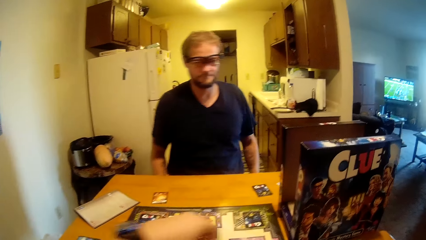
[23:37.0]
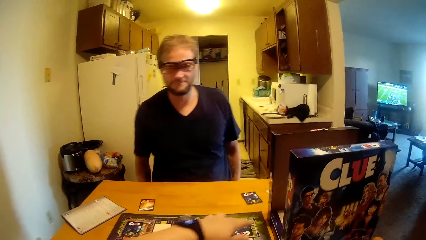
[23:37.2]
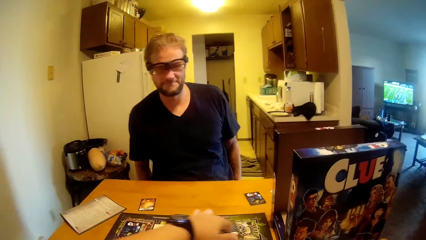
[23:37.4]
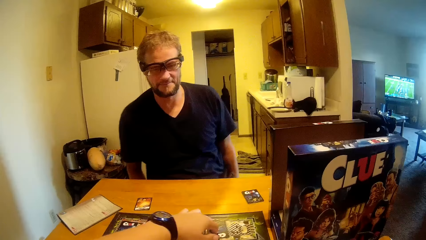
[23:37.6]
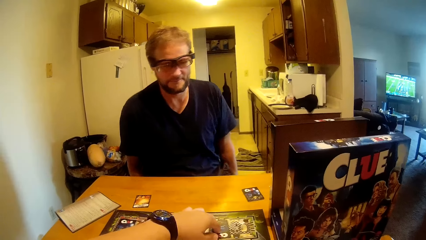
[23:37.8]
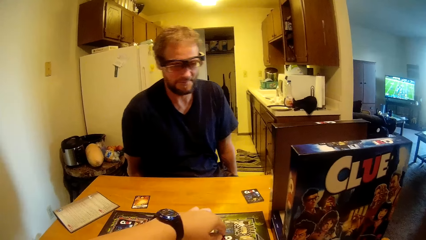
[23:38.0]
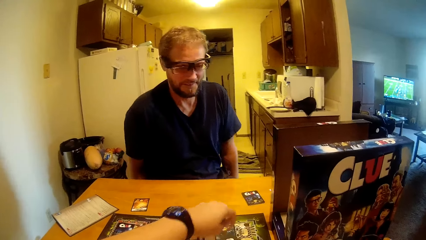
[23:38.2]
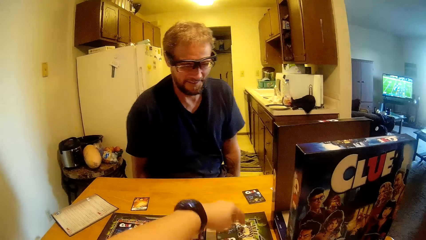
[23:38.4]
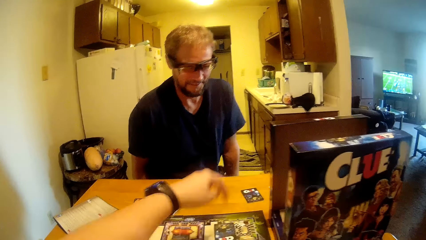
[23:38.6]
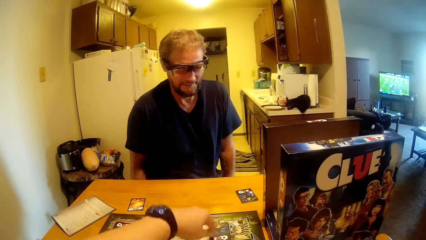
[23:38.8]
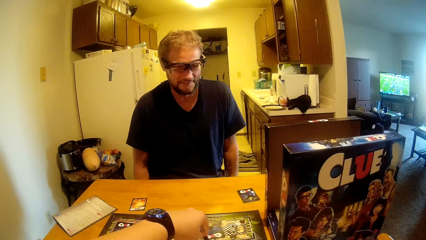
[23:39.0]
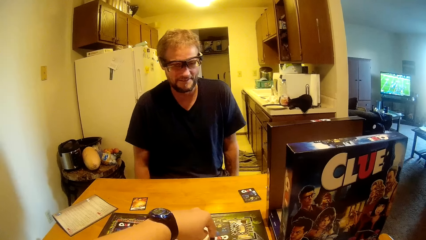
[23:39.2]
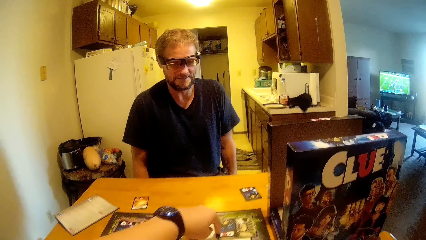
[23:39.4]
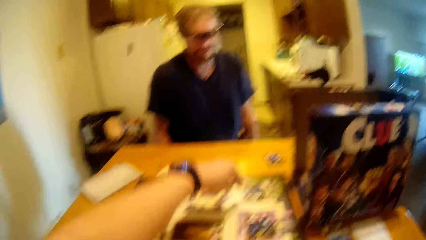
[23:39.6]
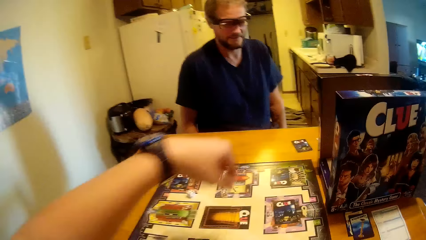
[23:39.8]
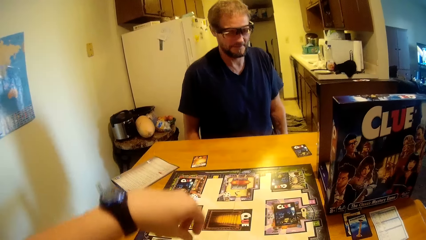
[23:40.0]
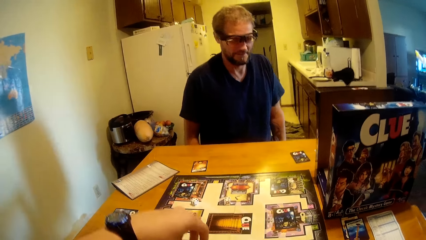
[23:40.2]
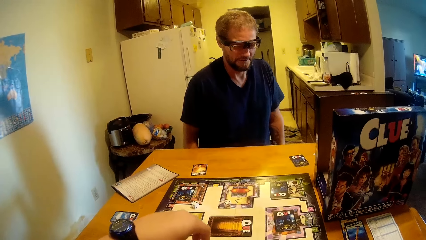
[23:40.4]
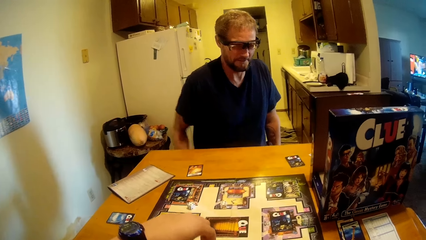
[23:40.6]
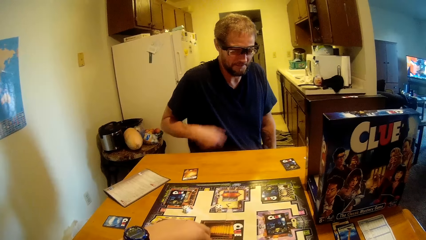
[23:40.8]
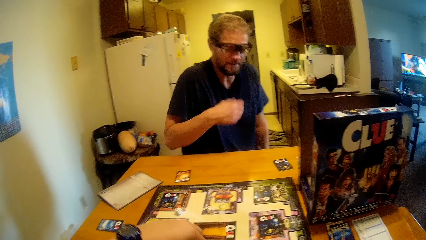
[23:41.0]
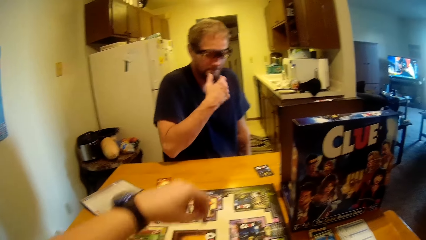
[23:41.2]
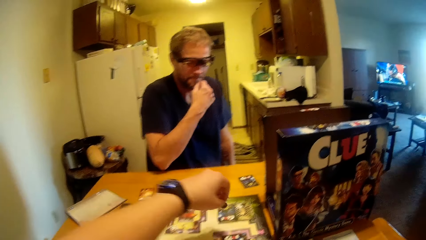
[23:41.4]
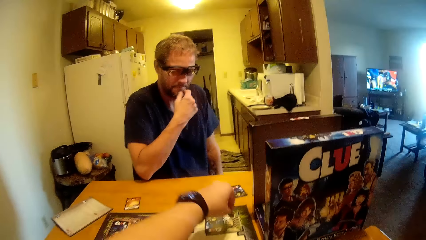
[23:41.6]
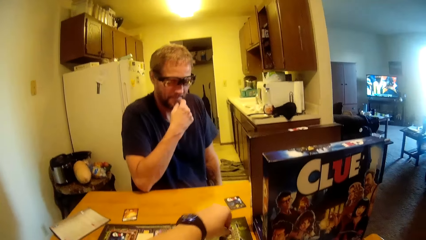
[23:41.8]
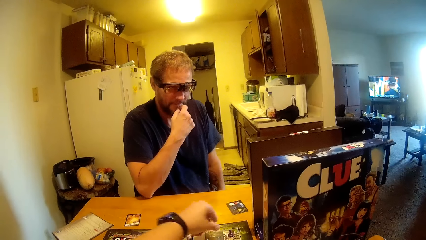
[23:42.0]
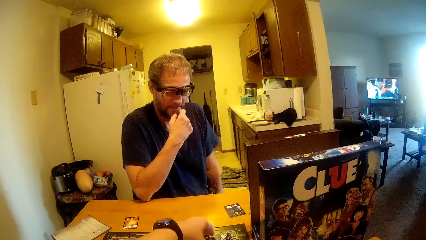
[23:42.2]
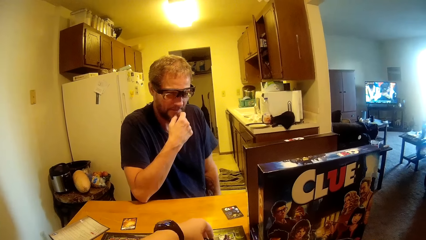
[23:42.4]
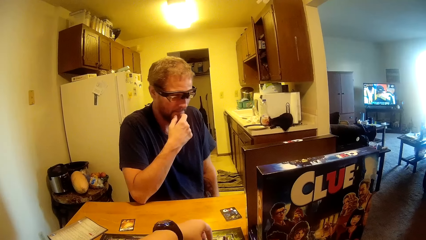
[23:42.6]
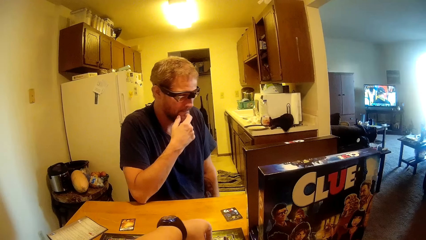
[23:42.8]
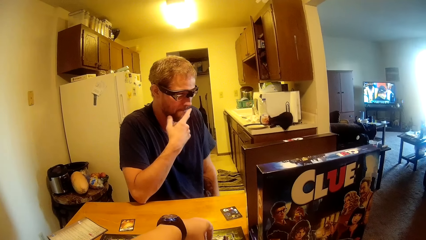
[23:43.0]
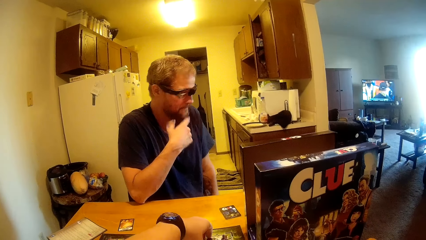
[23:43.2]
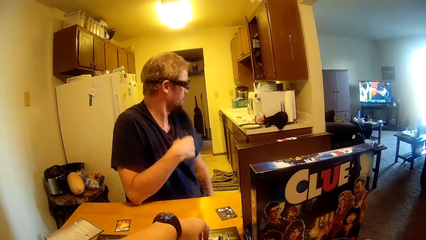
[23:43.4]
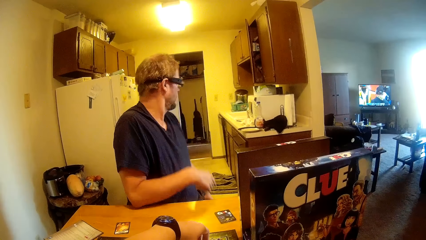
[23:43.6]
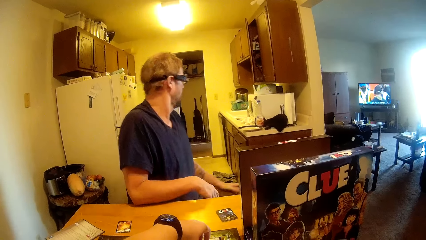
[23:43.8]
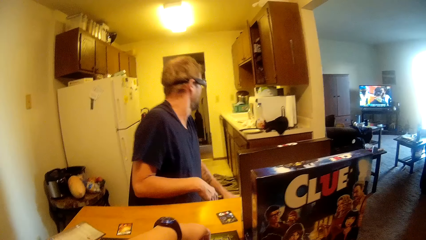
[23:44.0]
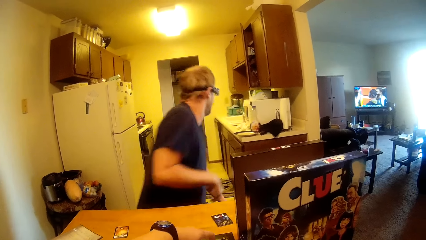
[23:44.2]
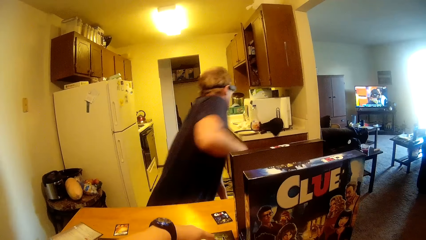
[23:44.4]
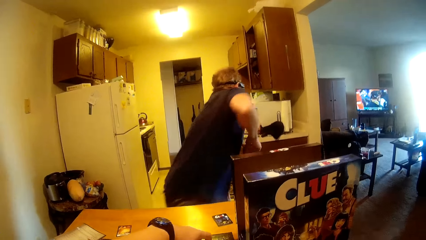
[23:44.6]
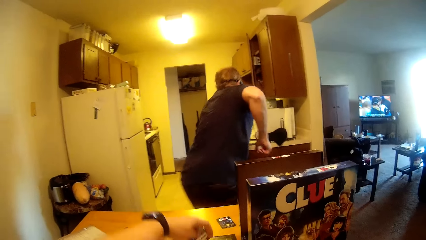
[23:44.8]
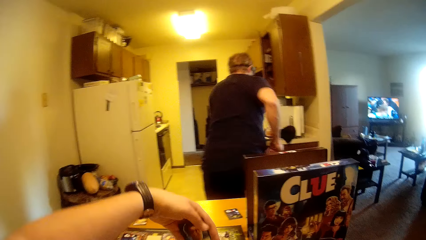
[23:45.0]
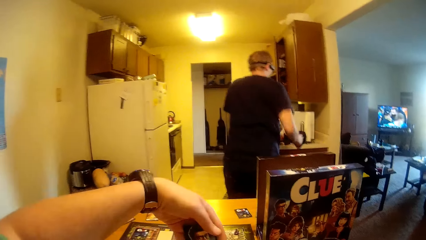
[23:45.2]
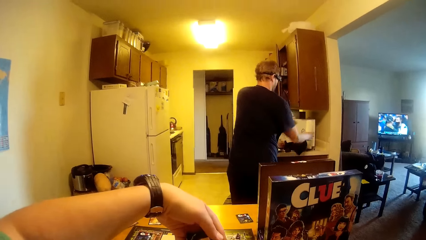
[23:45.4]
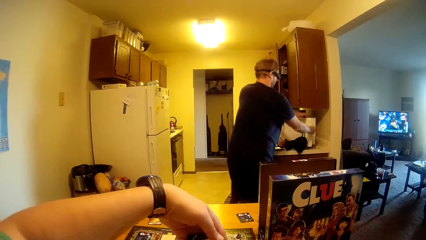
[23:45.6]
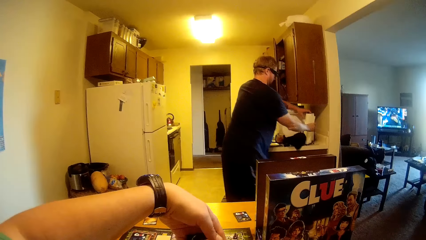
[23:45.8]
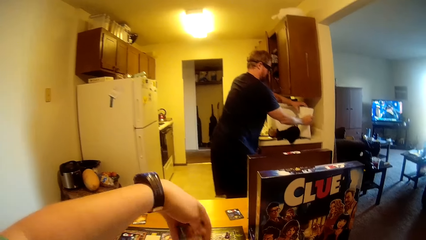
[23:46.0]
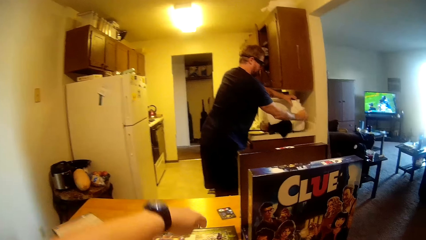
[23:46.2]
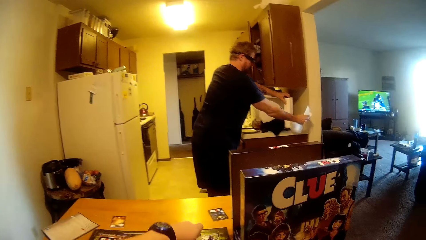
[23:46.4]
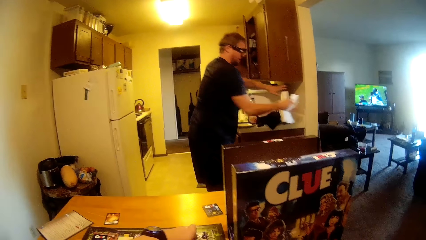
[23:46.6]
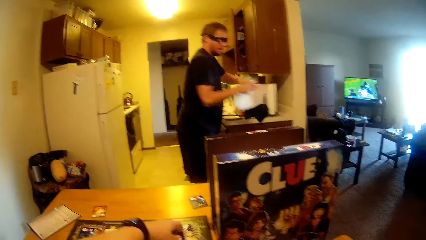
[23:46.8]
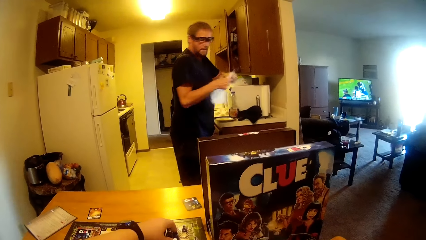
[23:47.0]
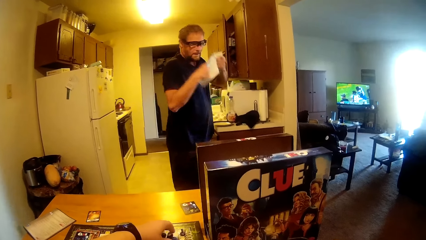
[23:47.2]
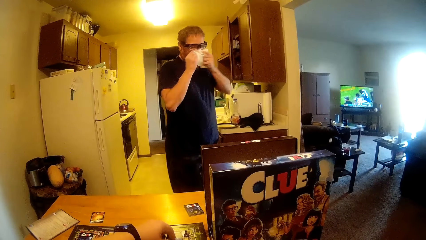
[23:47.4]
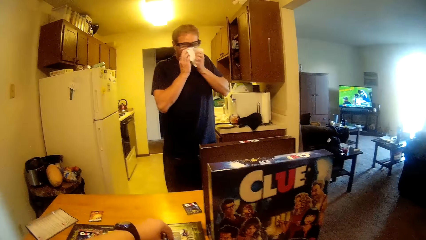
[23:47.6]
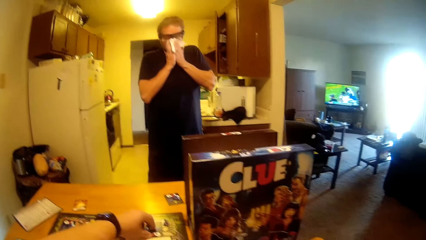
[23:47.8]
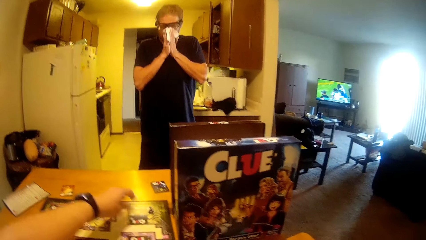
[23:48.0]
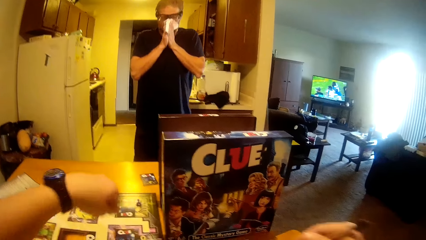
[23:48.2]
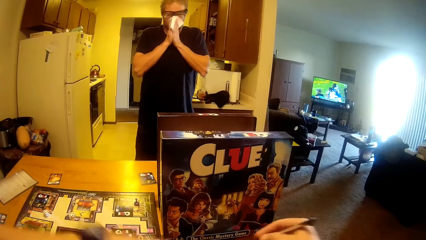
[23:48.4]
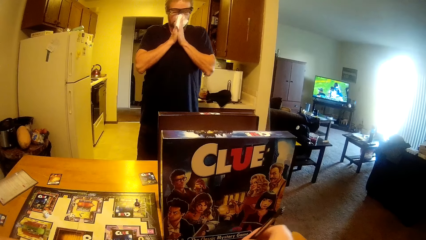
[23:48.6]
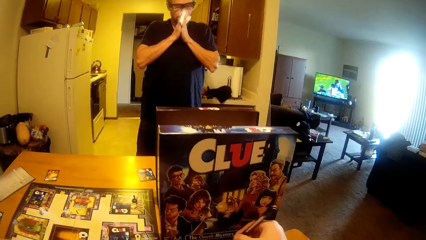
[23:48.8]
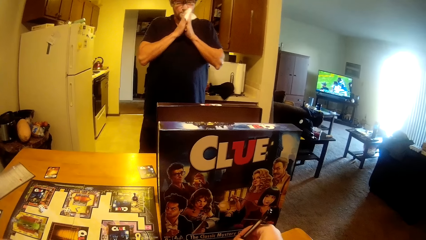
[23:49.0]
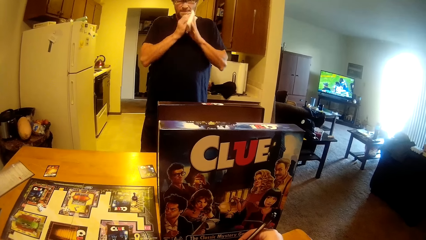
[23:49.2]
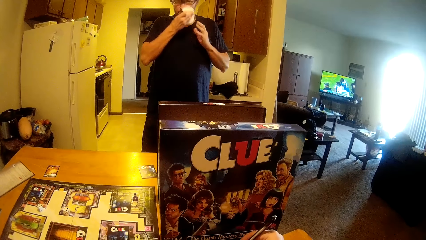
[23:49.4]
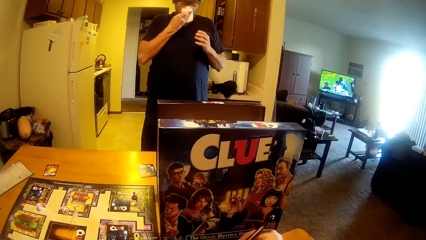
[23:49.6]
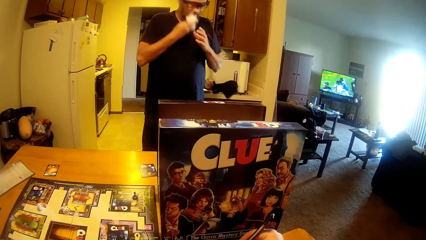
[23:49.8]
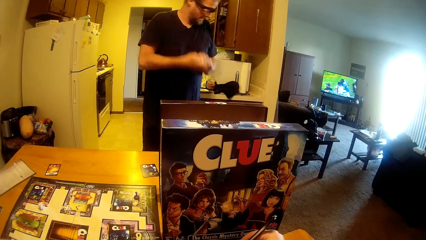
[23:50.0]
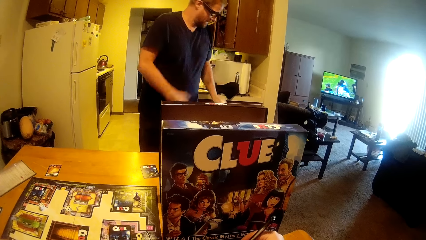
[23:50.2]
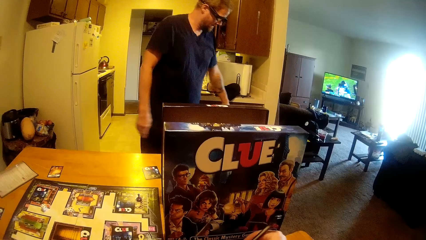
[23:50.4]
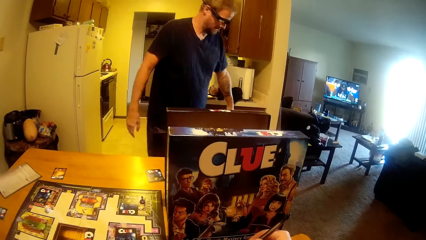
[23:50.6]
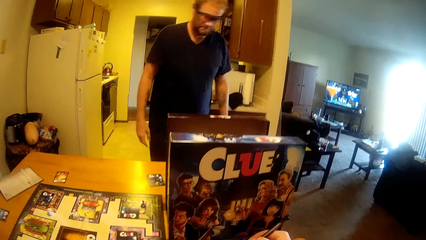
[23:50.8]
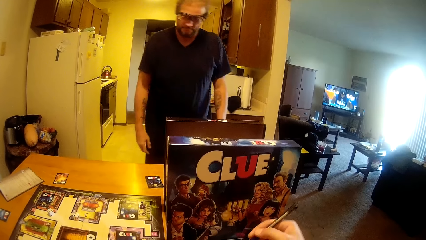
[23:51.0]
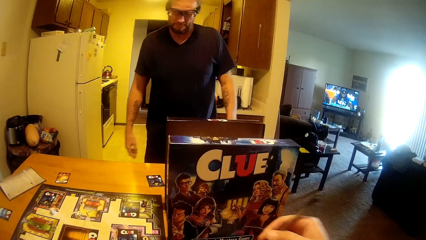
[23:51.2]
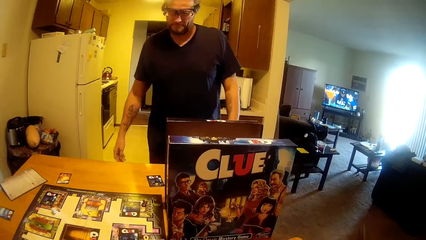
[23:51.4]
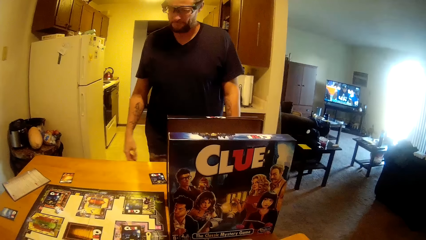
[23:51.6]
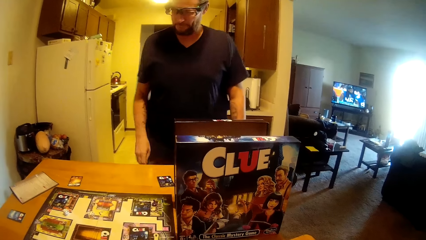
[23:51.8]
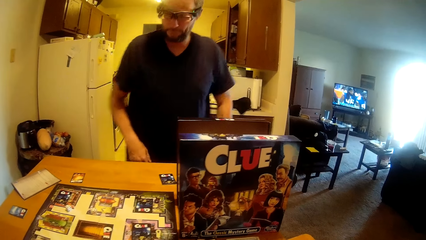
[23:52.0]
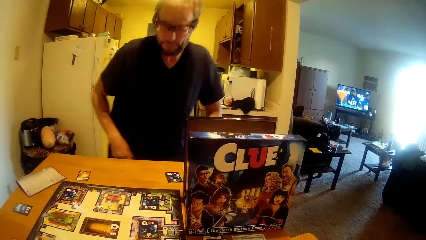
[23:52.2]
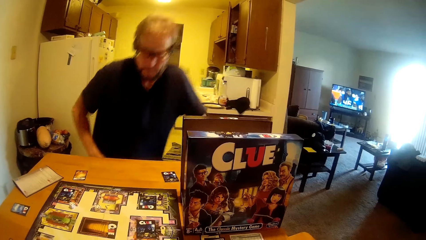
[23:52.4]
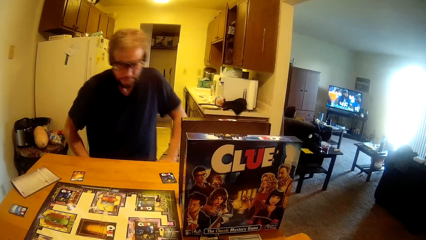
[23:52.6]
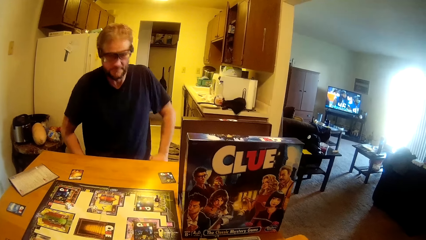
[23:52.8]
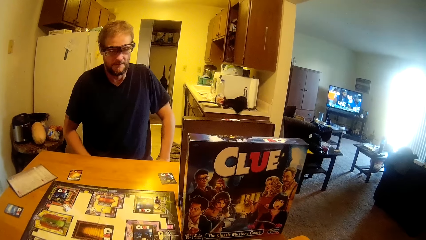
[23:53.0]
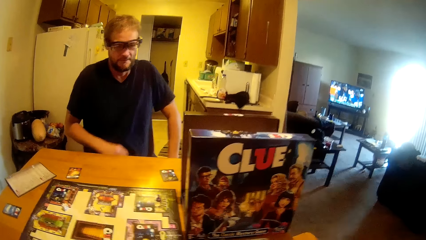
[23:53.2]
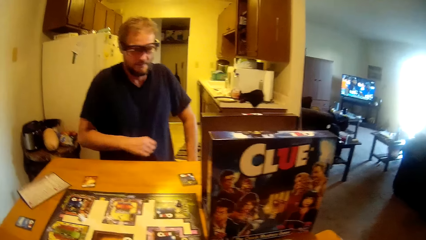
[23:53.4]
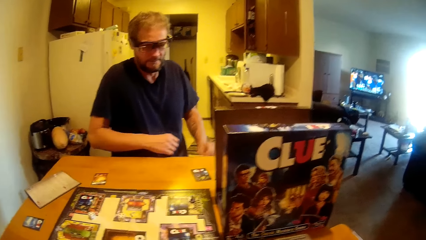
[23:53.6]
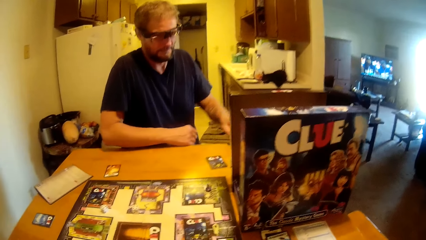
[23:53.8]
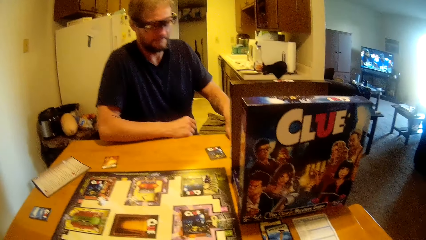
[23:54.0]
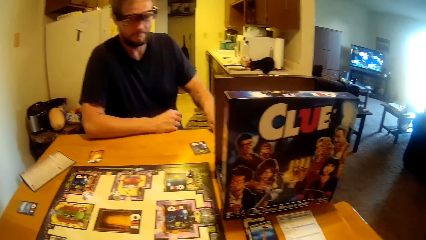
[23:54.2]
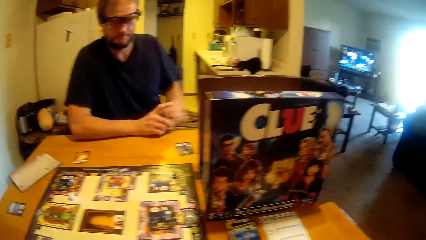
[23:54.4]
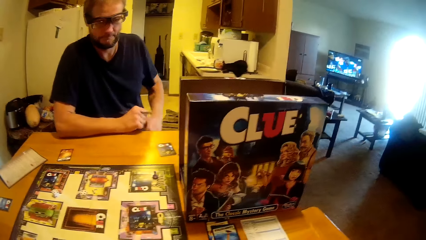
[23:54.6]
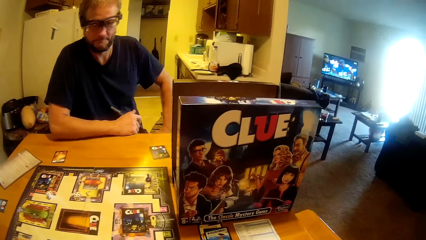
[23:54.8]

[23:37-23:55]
The camera wearer talks to a man. They touch the cards on the table. The man leans with his elbow on the table. The man stands up and walks away from the table. The man takes a kitchen towel and cuts some kitchen paper. The man blows his nose with the kitchen paper. The camera wearer writes on a paper. The man discards the kitchen towel. The man returns to his seat.
